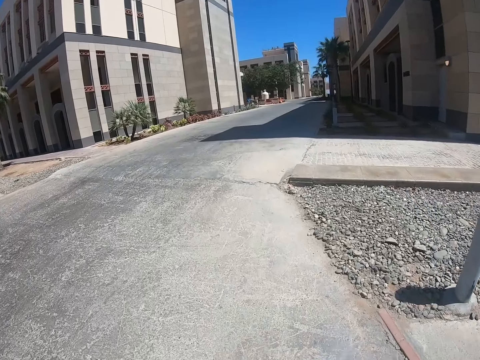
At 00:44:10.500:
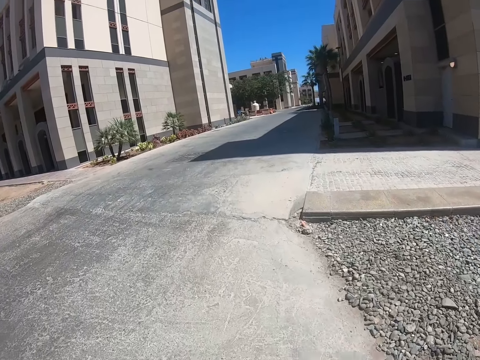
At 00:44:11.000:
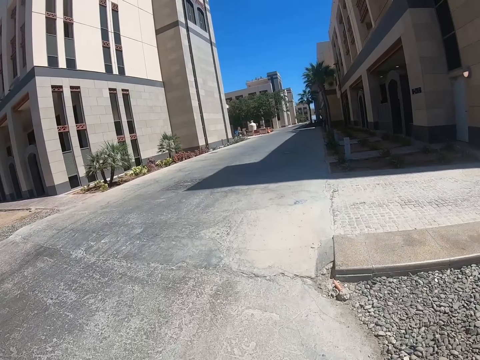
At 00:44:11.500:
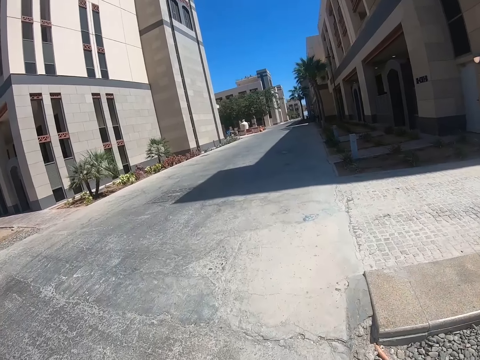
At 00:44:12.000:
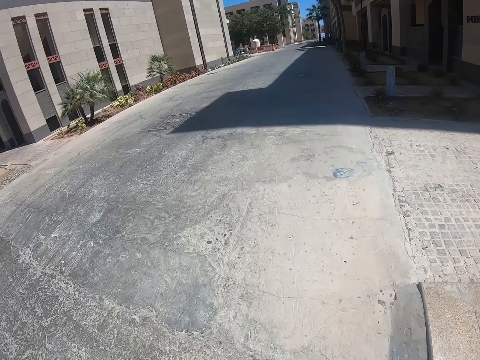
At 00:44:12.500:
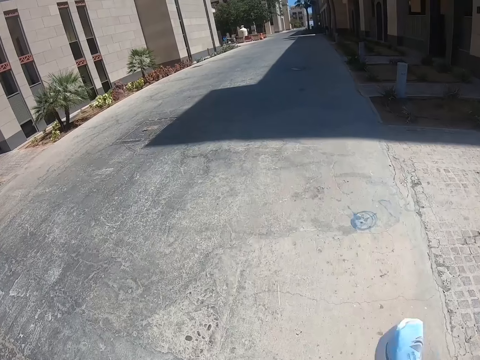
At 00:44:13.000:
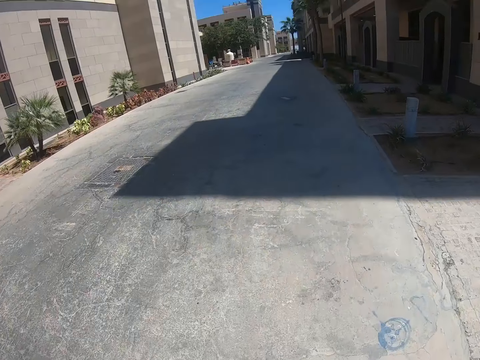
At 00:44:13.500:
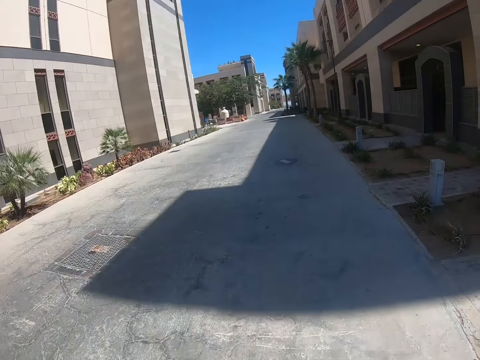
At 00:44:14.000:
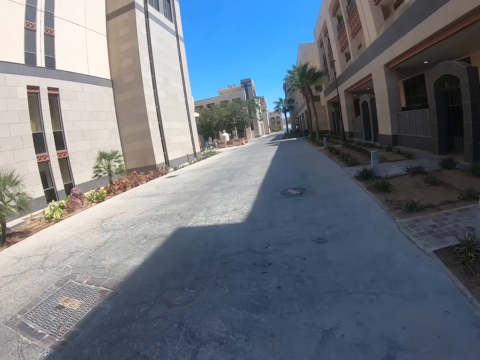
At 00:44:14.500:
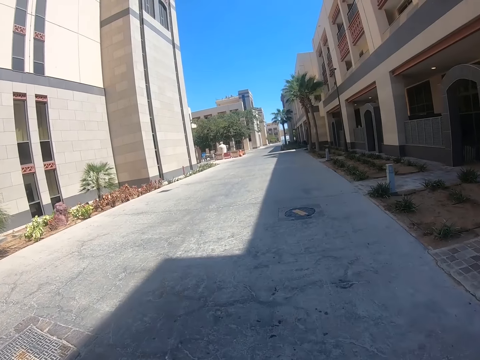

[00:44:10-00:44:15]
The camera wearer walks in the street.

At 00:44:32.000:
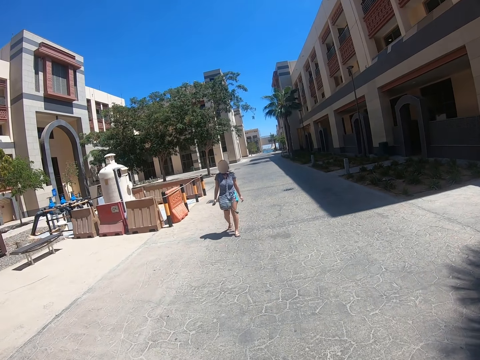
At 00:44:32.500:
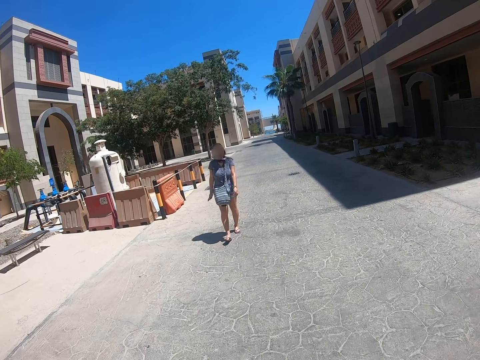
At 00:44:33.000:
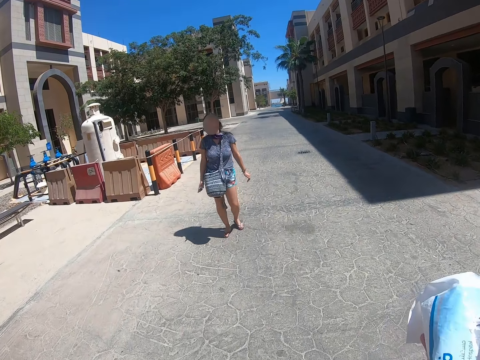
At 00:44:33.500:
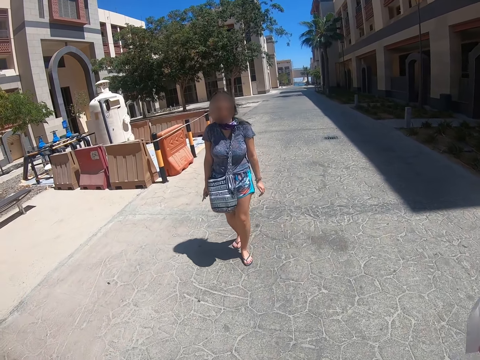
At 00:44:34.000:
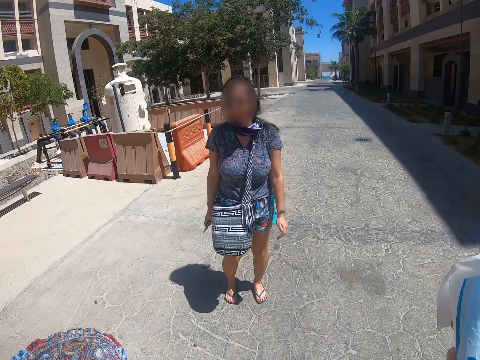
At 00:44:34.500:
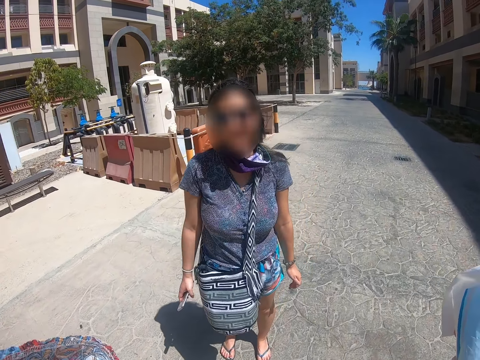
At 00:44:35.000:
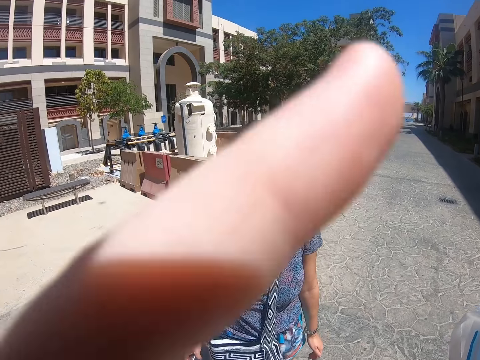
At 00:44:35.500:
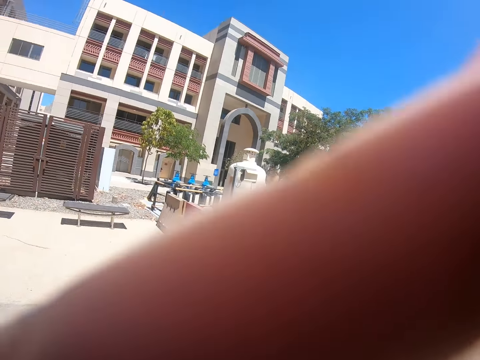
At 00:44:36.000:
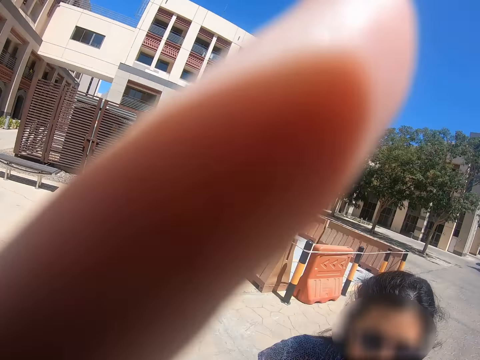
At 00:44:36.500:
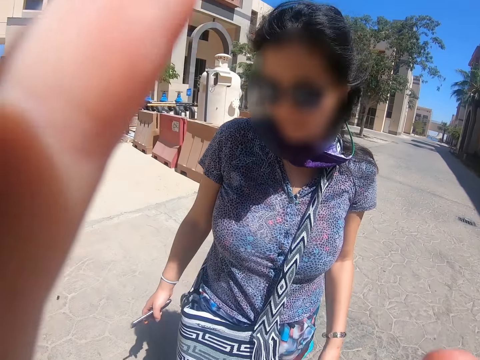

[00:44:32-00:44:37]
The camera wearer touches something. He gestures out with his hands. A lady looks at the camera wearer.
